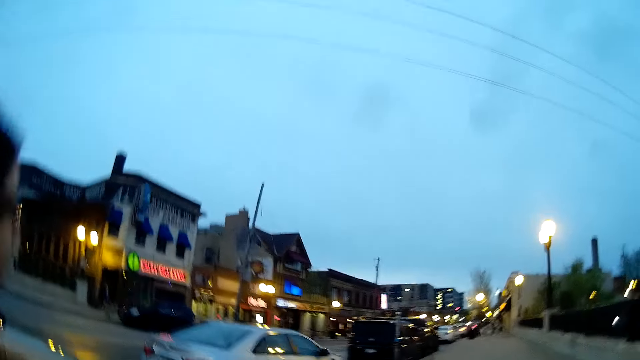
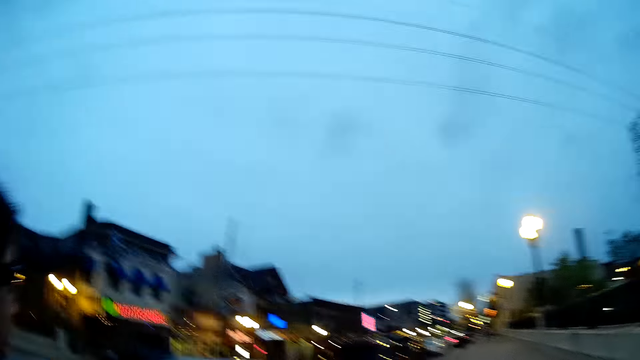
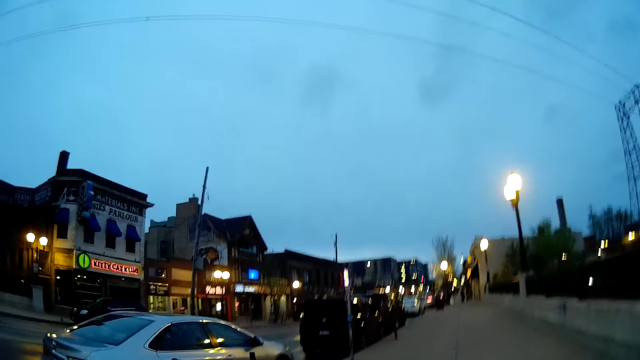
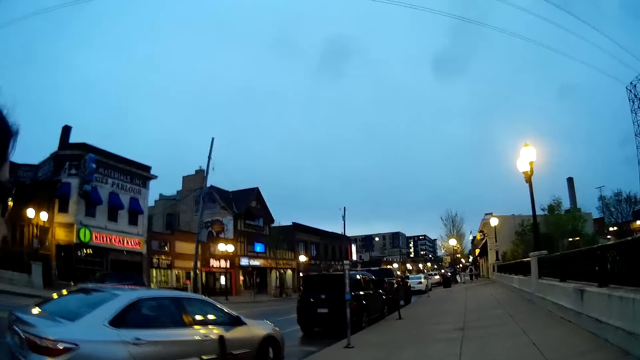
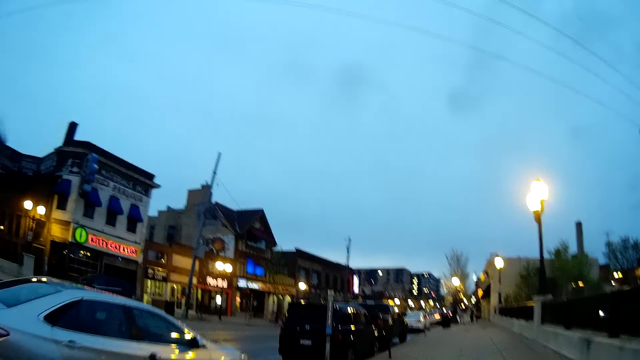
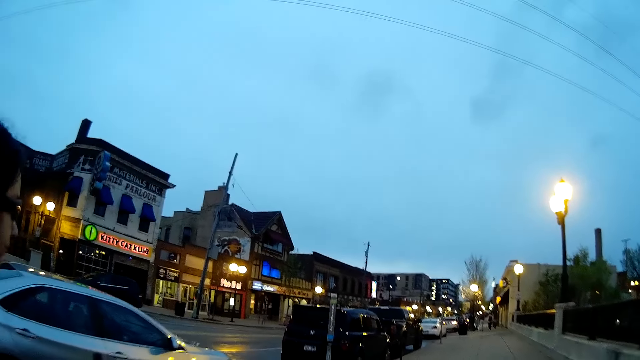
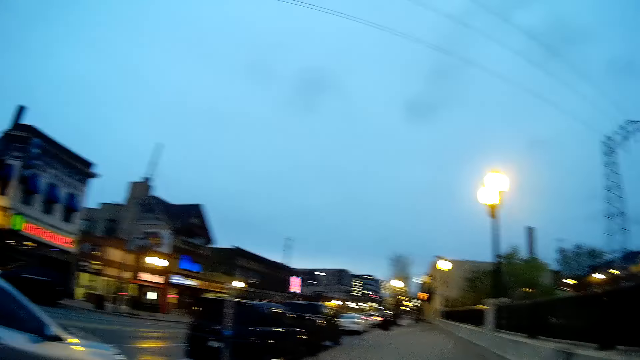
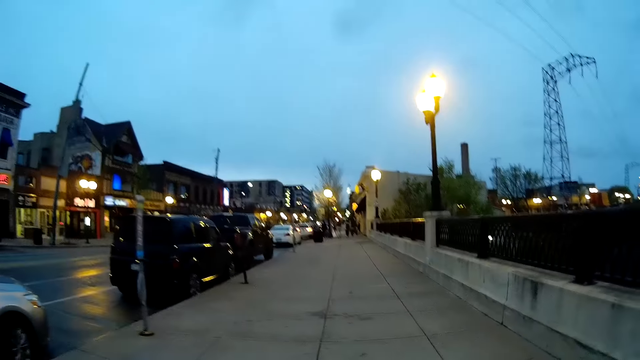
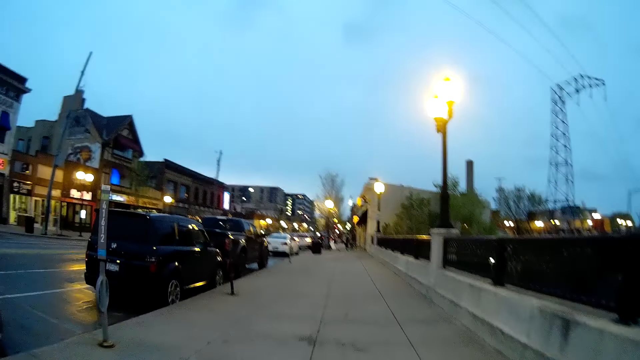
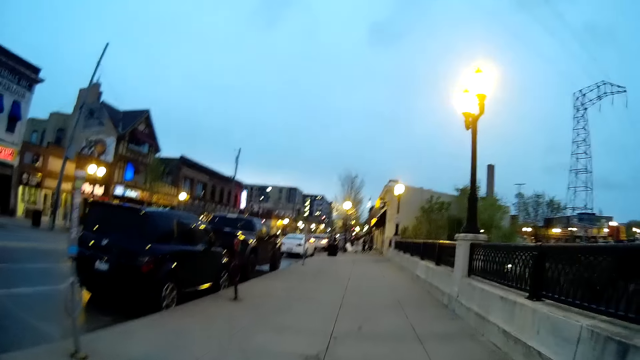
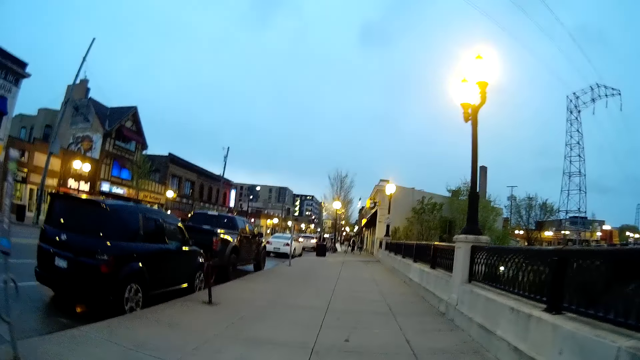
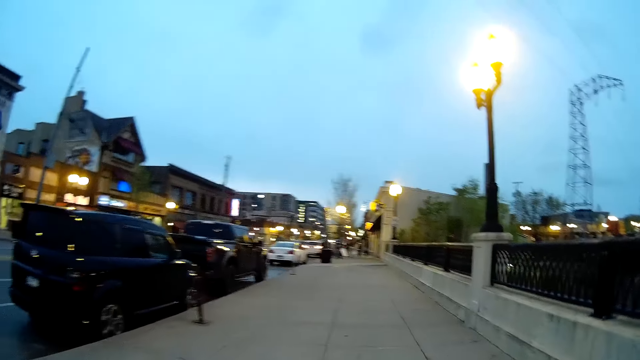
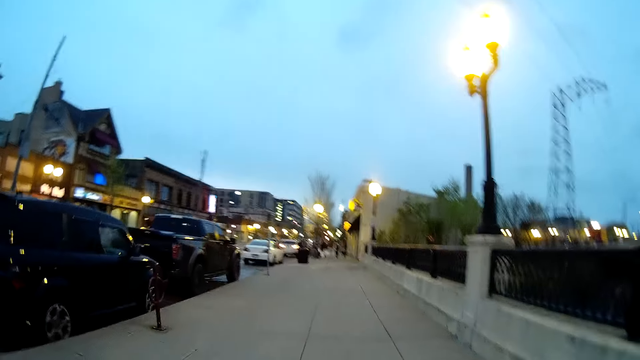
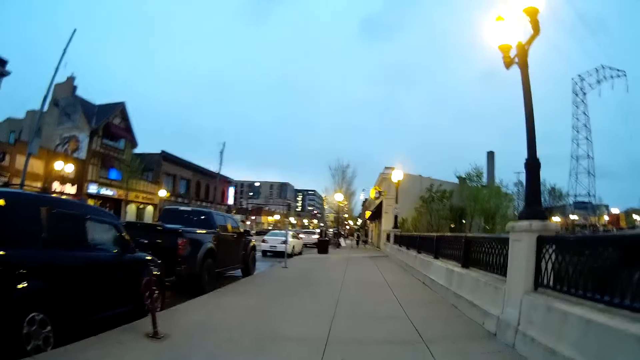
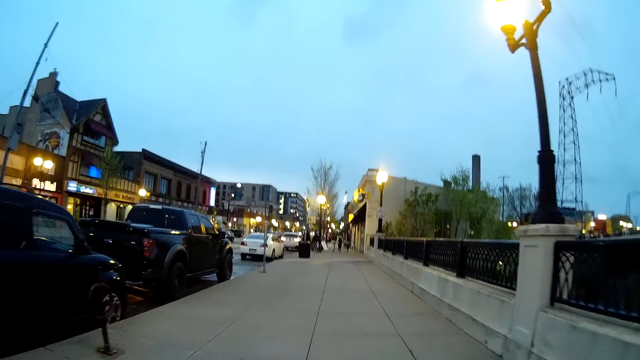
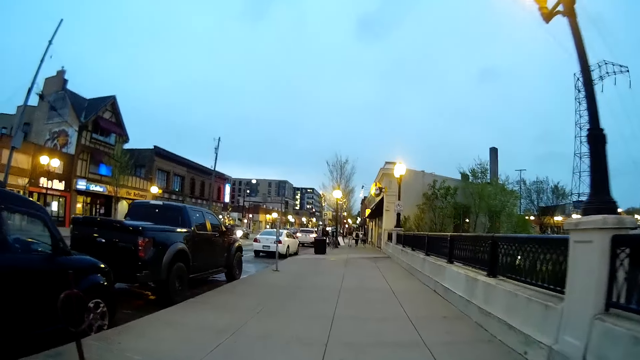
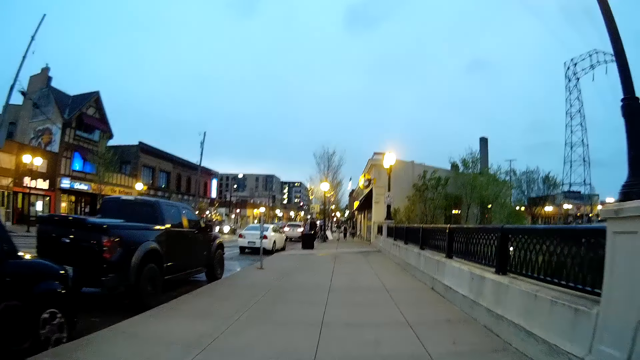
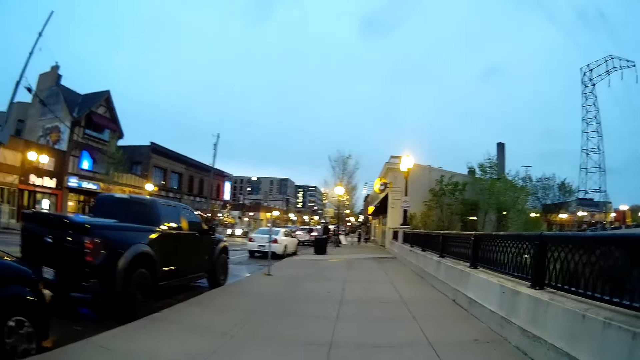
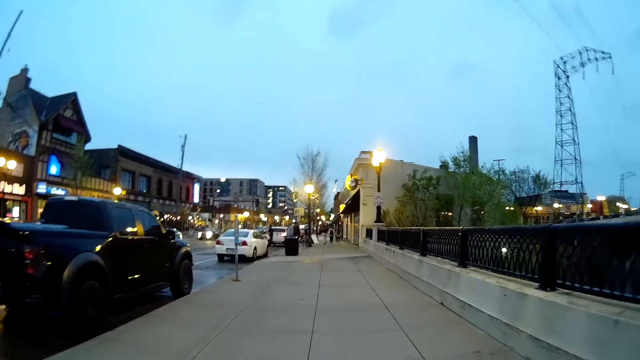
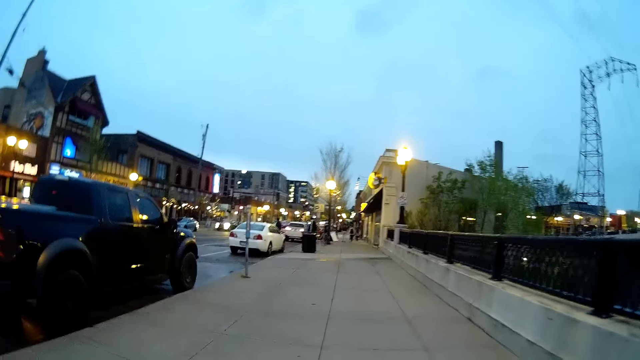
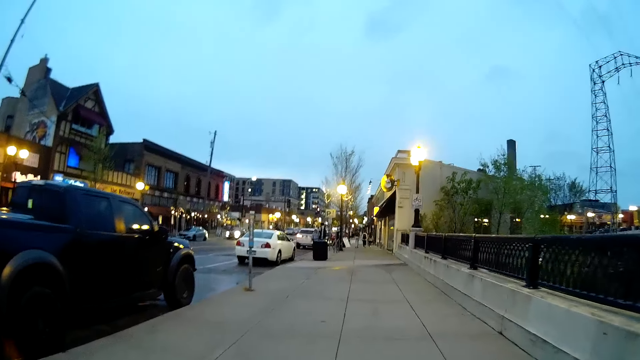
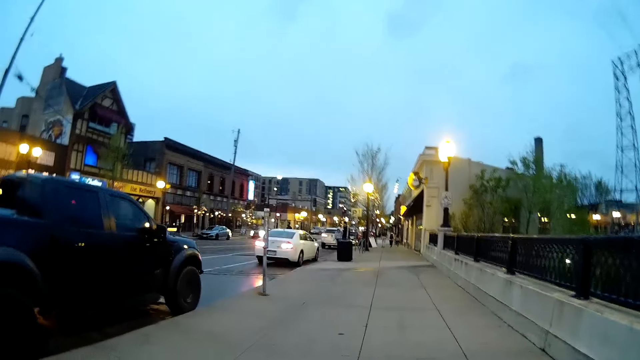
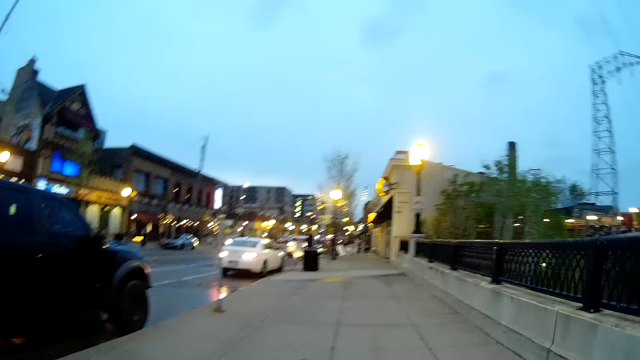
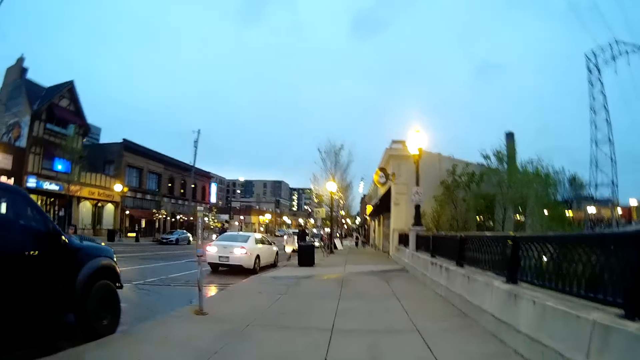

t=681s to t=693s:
The camera wearer walks on the pavement.

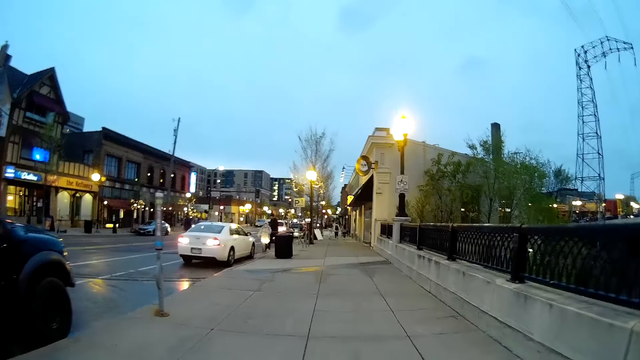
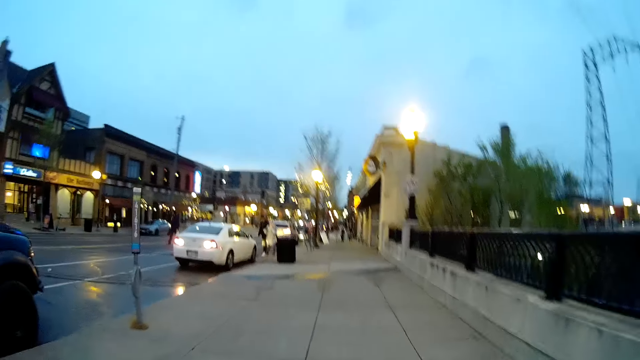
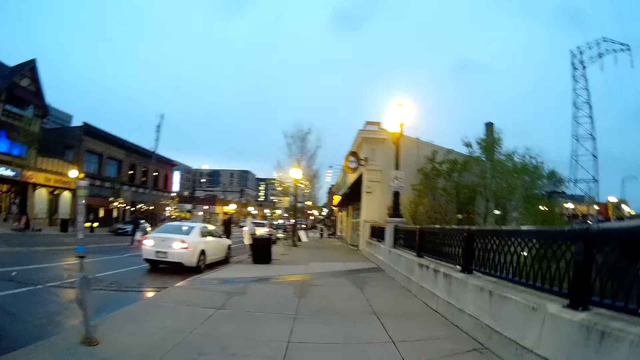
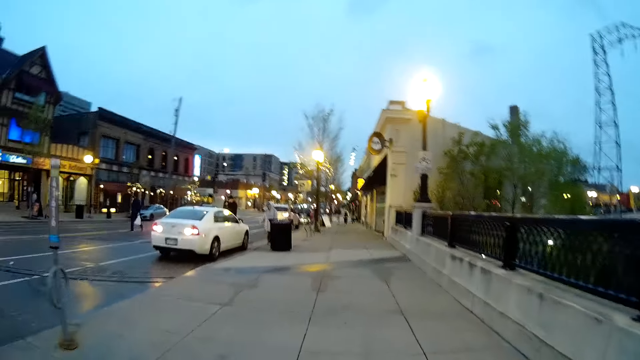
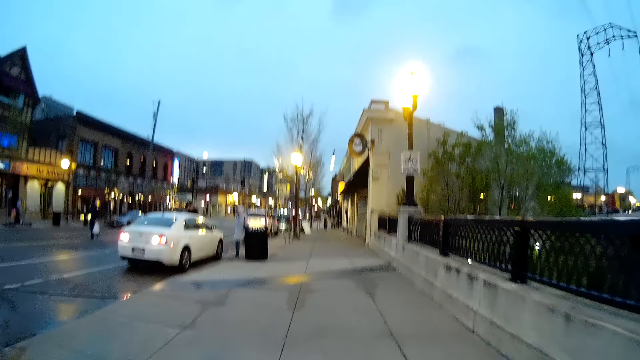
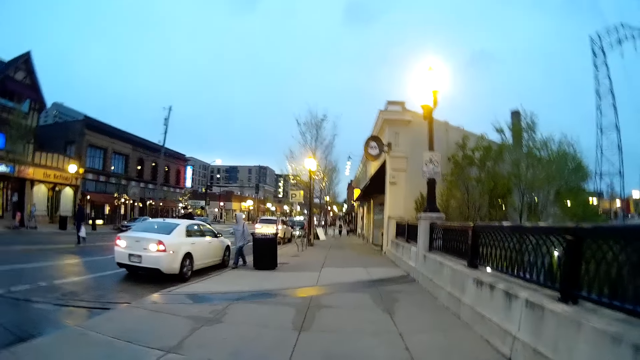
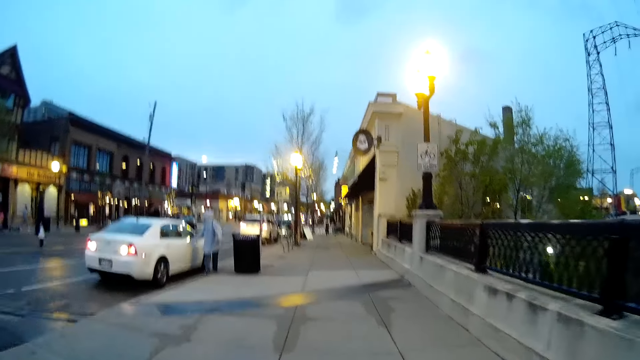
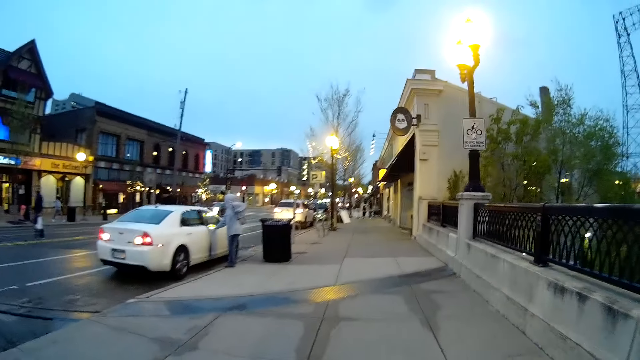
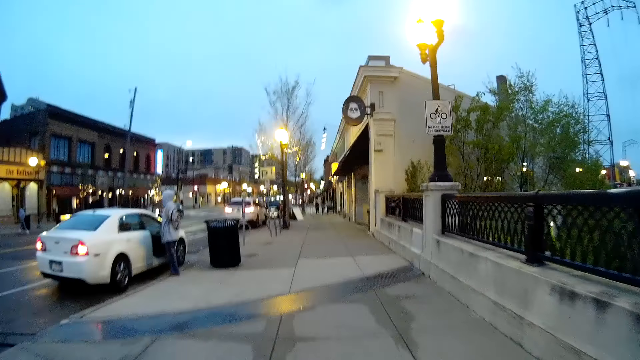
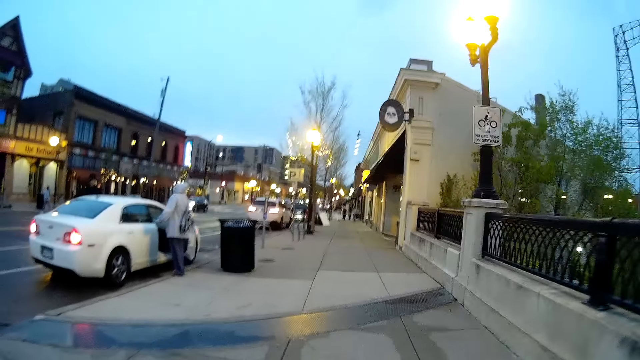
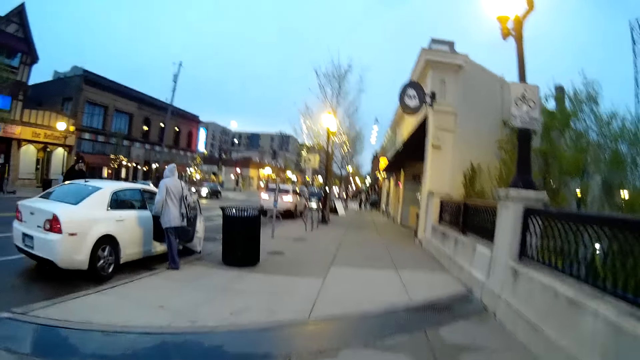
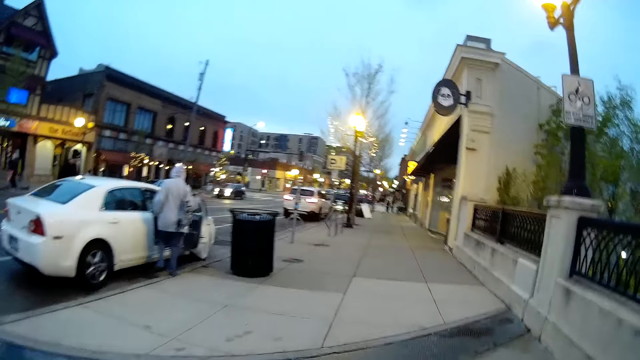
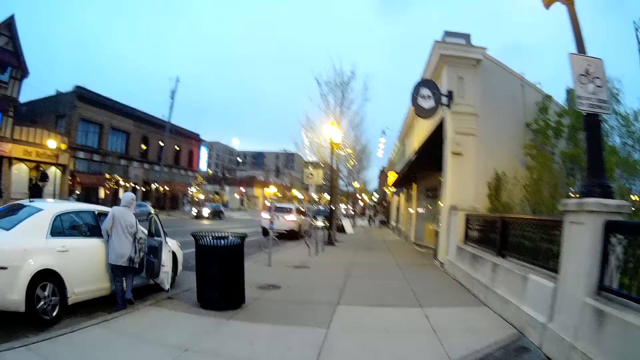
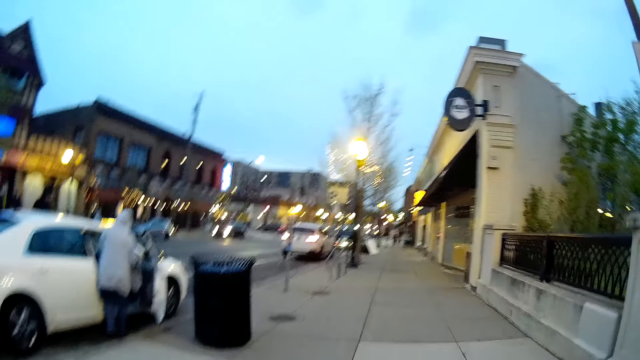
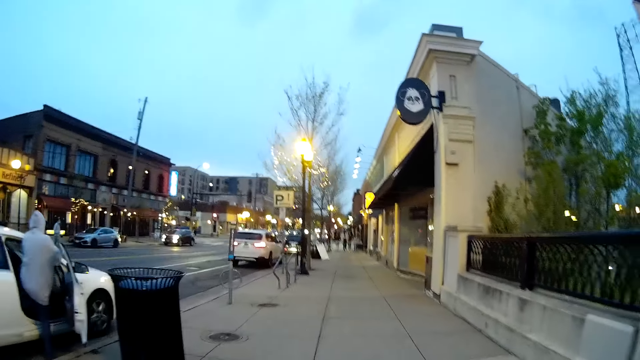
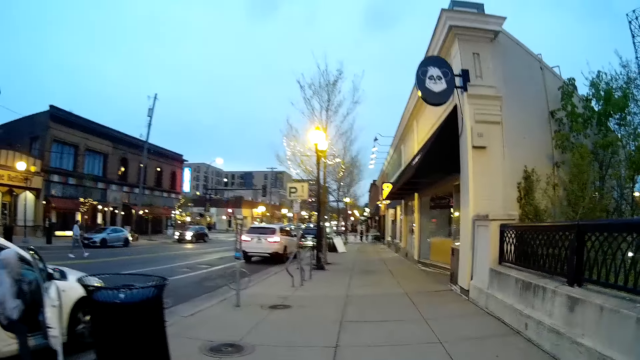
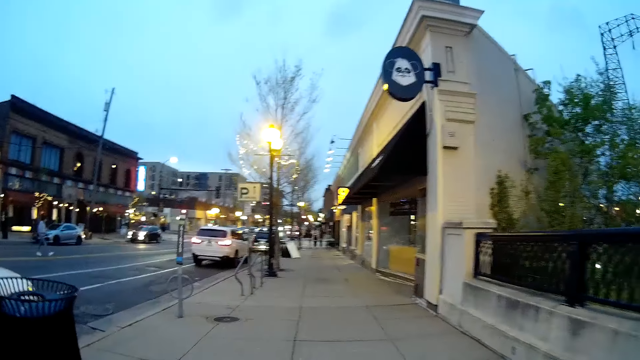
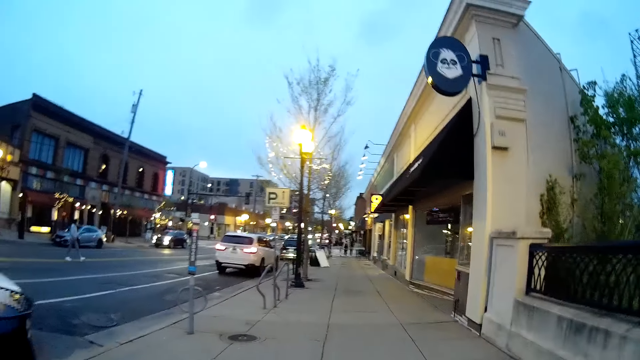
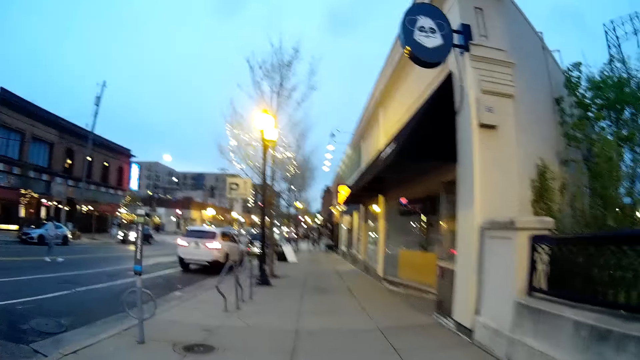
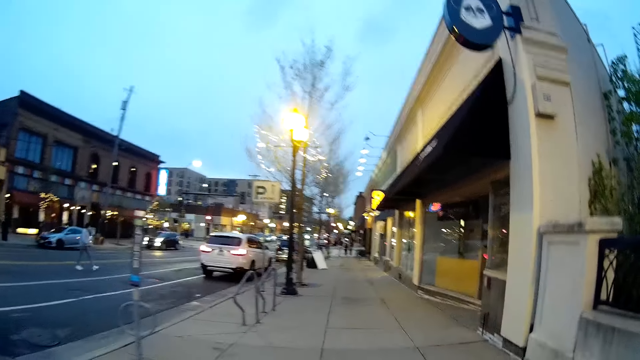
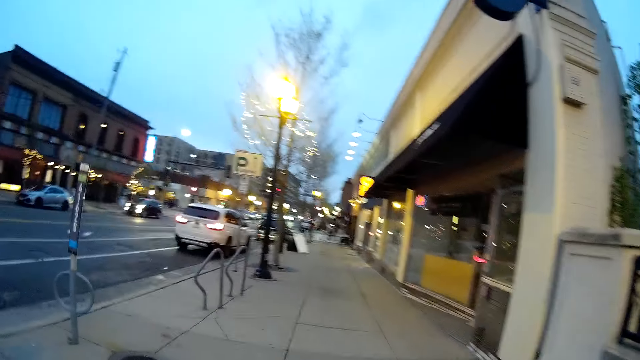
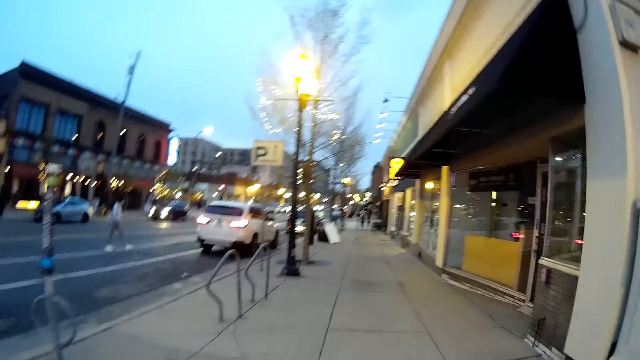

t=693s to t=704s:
A woman opens a car door with her right hand. The woman enters the car.
